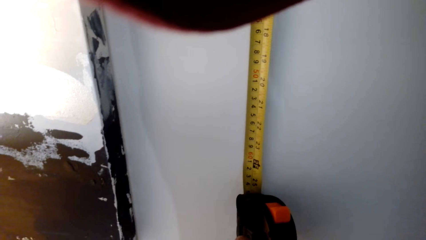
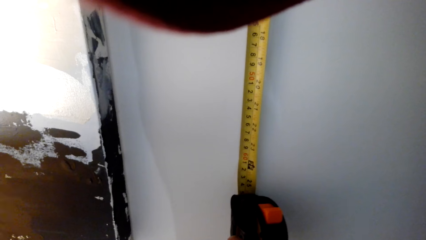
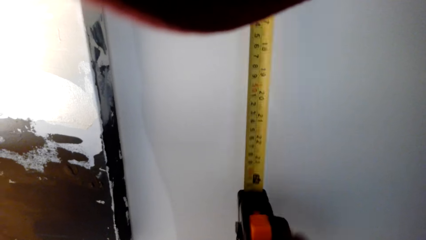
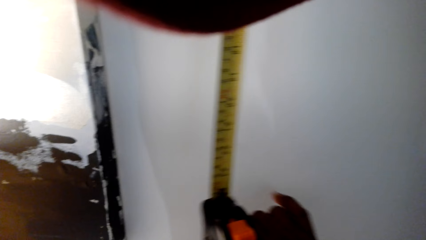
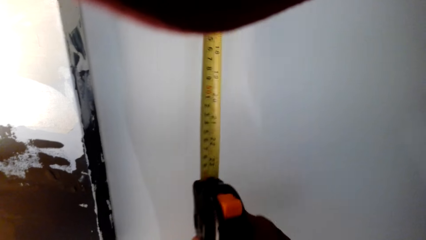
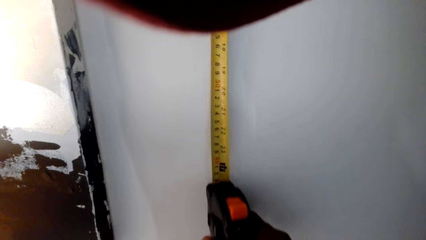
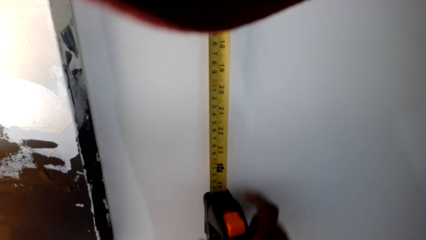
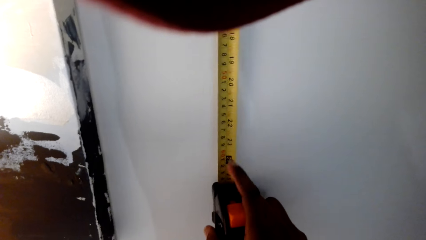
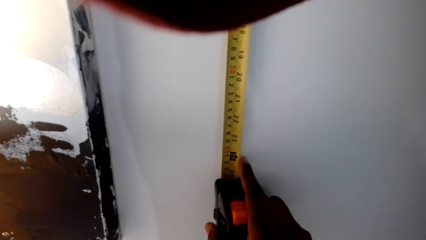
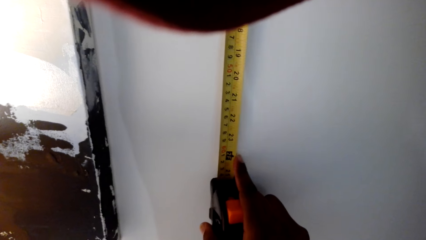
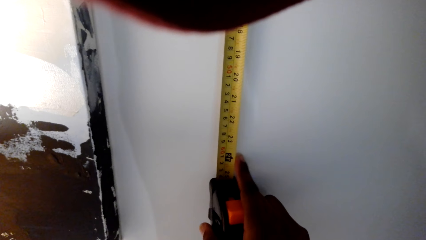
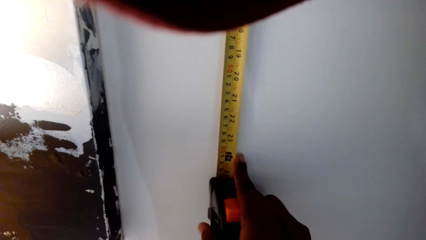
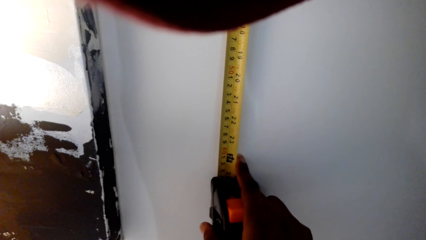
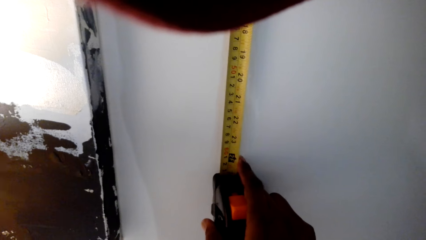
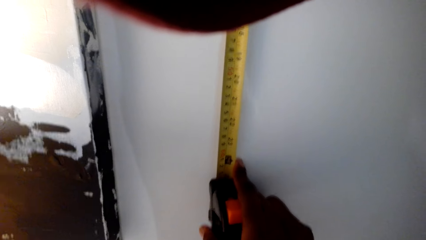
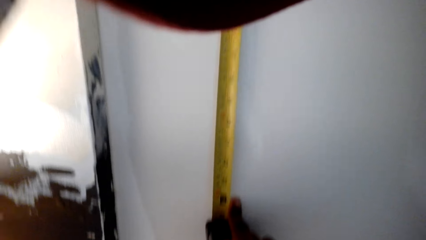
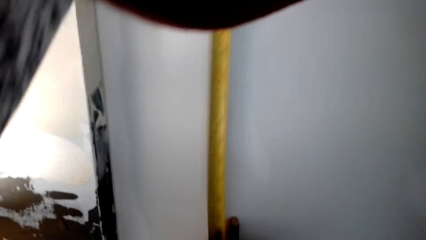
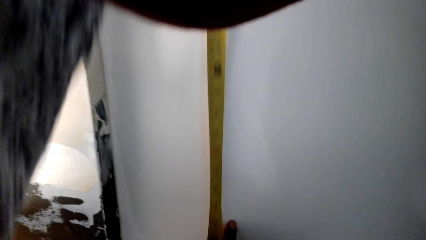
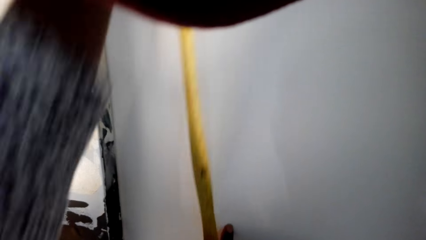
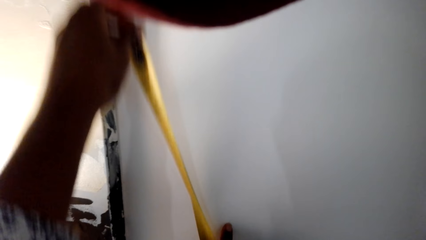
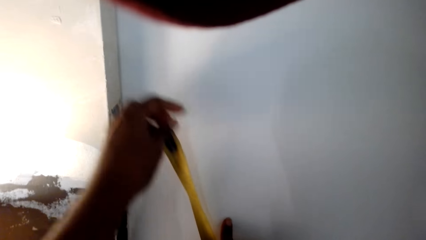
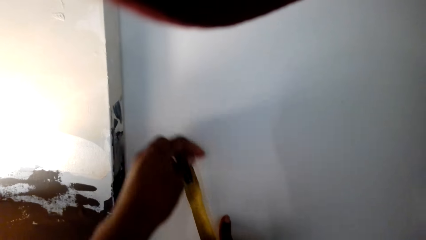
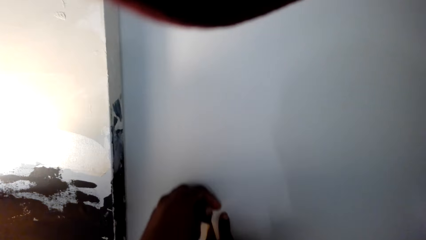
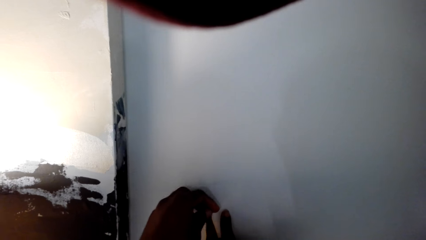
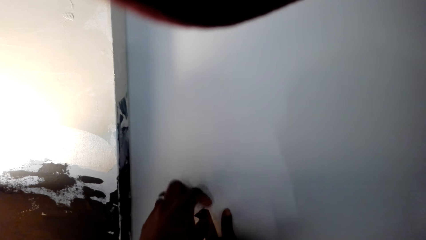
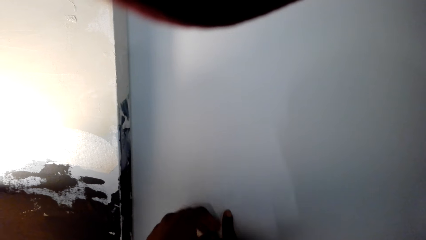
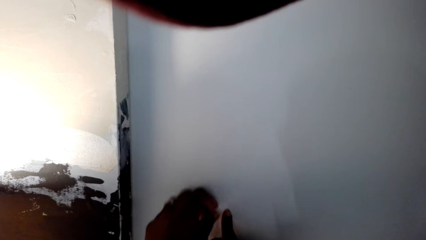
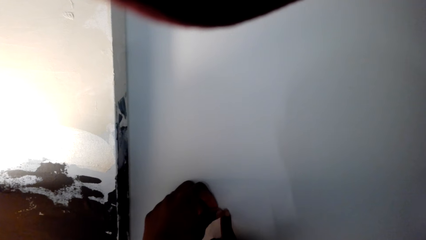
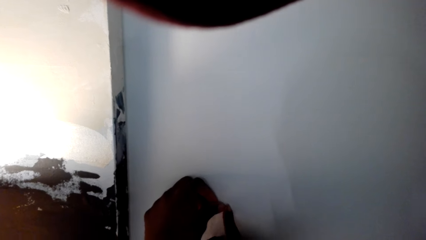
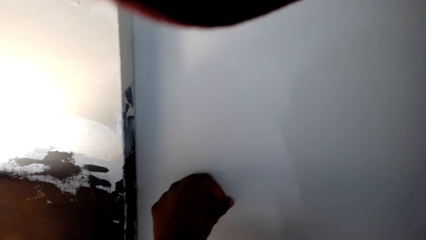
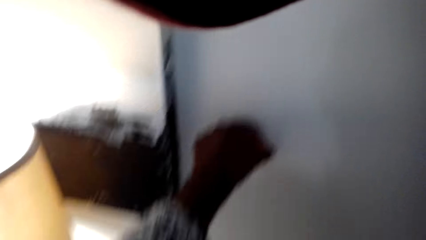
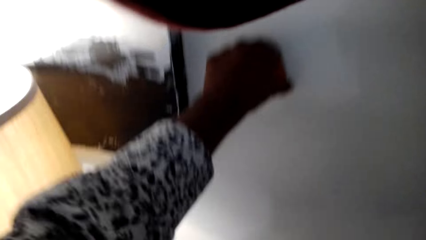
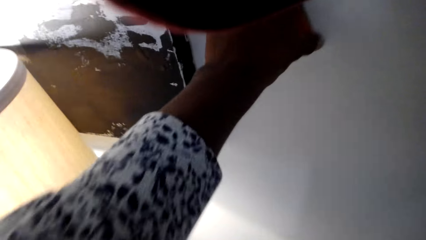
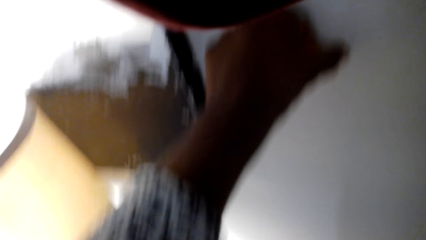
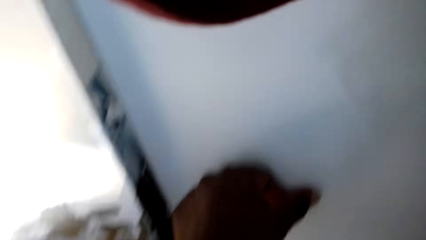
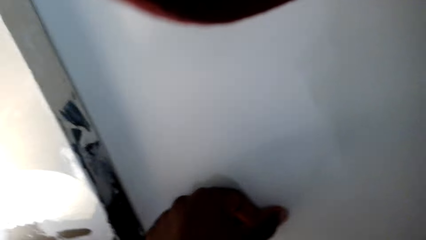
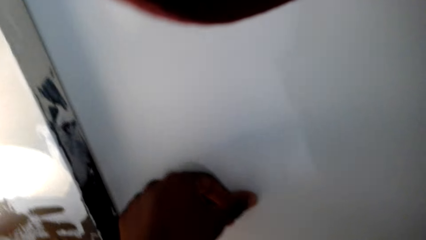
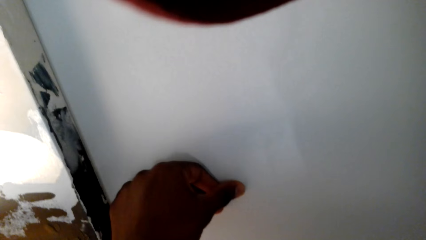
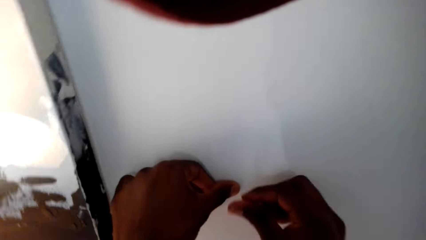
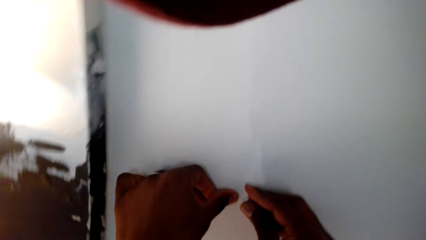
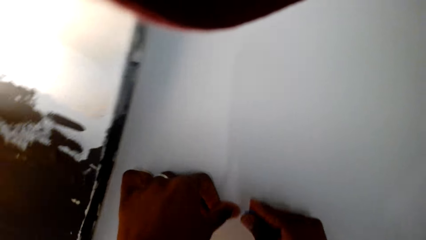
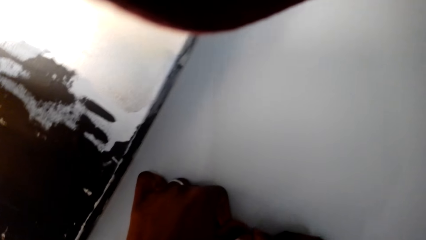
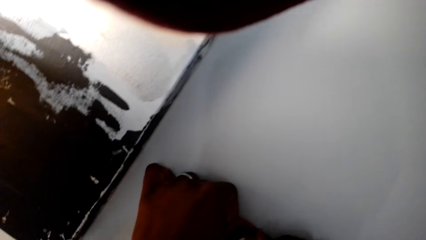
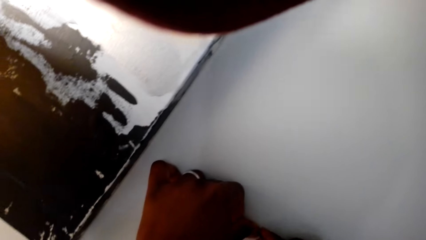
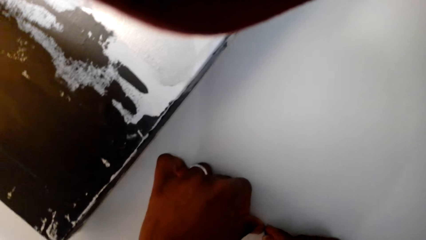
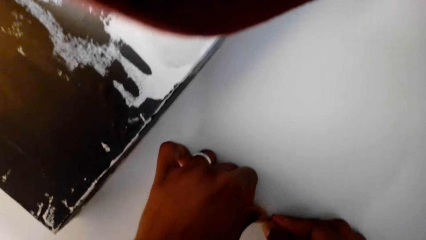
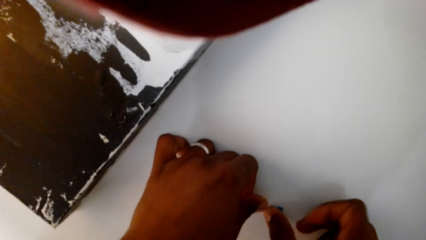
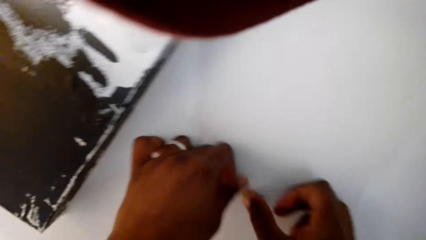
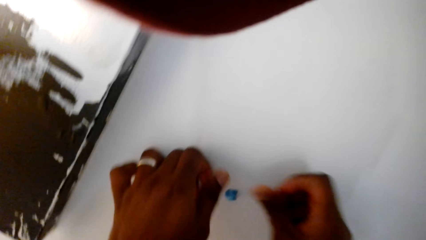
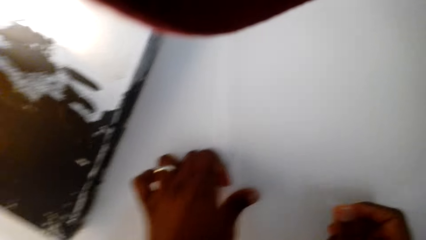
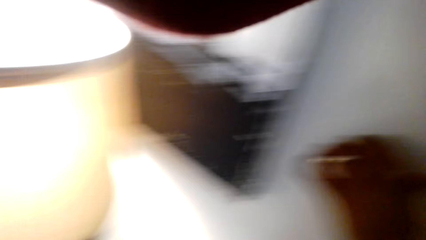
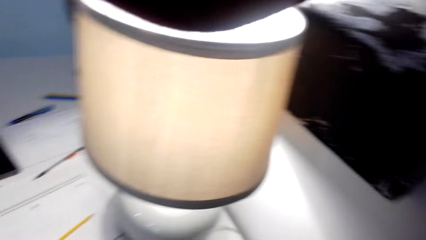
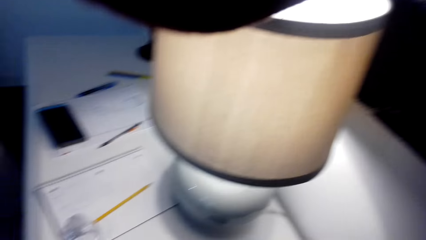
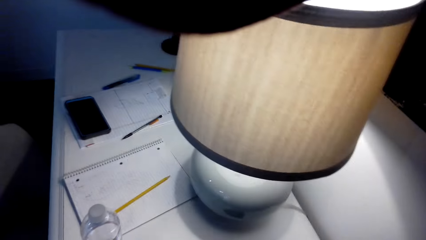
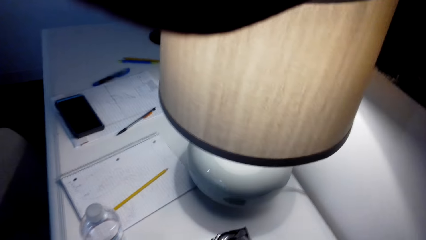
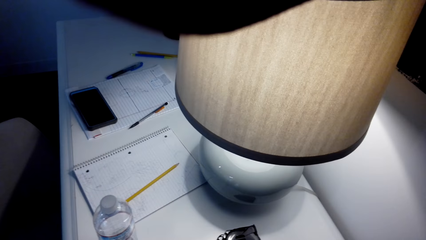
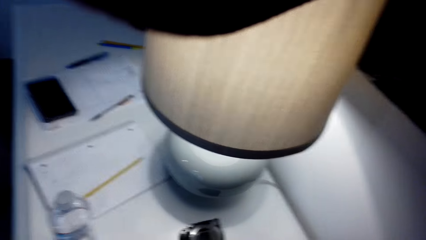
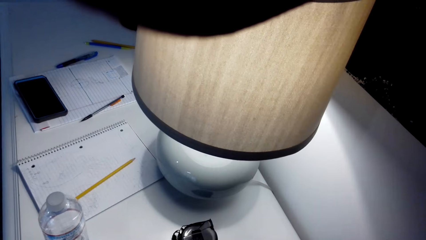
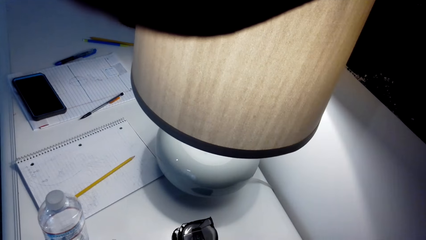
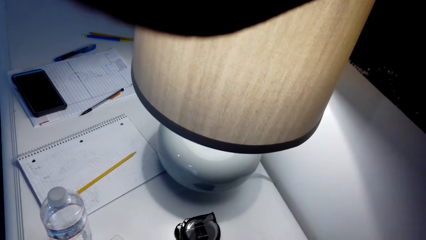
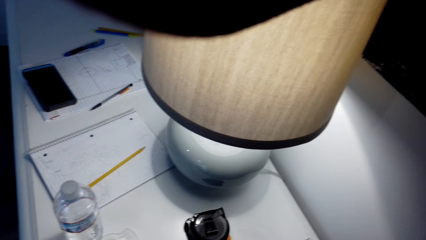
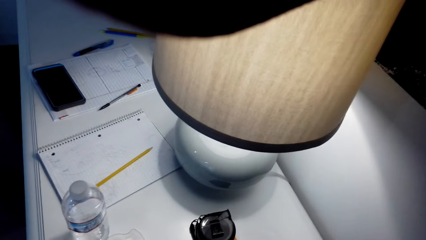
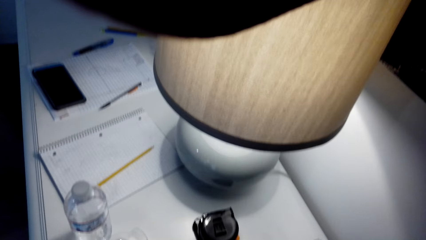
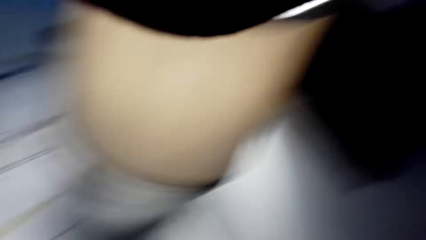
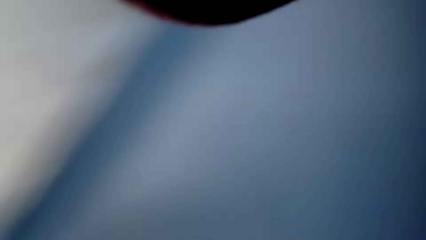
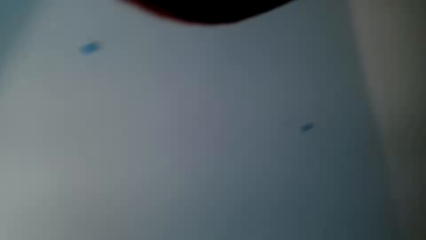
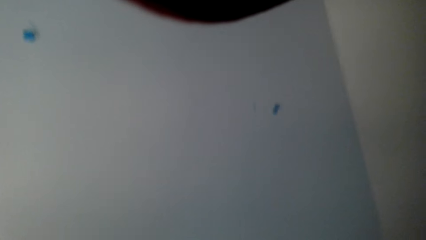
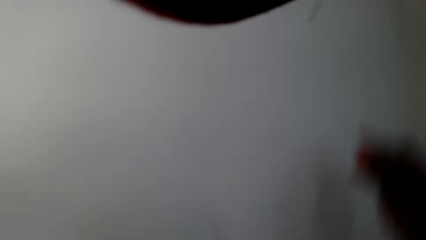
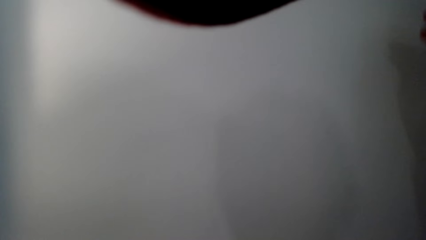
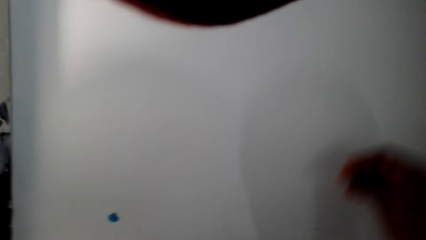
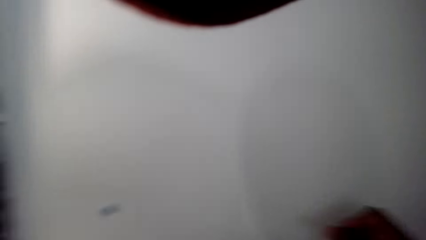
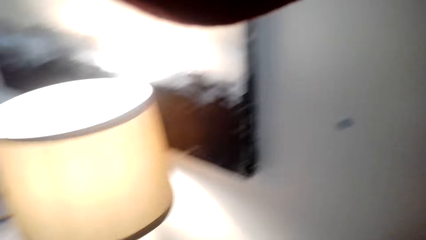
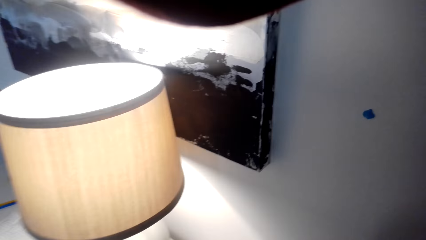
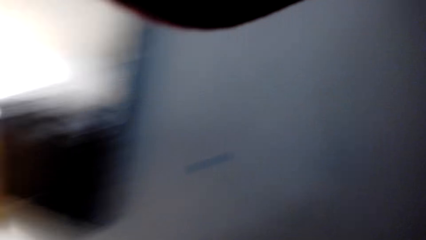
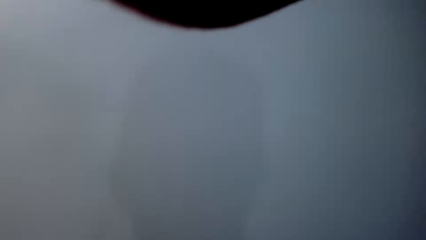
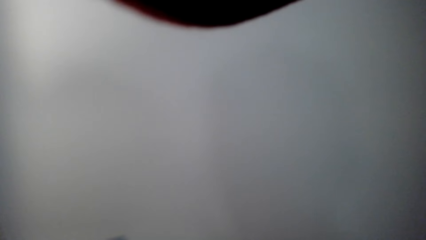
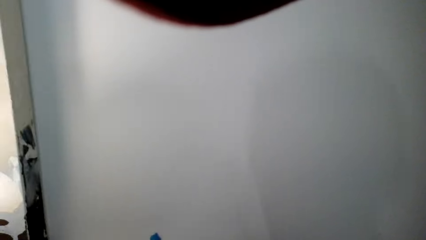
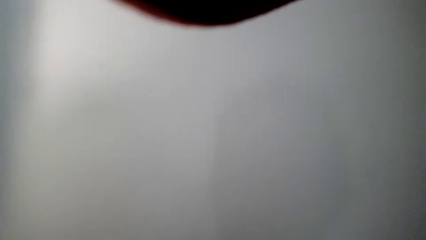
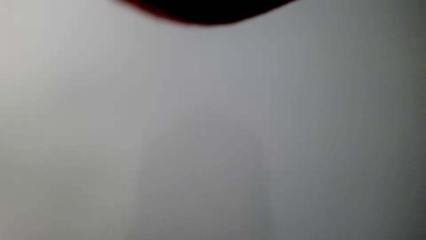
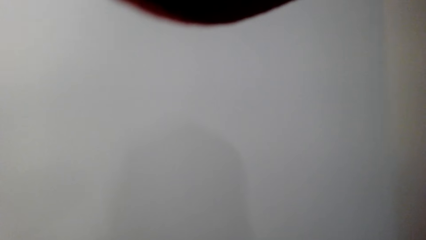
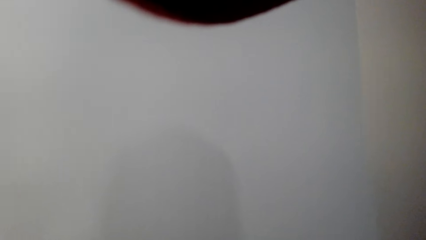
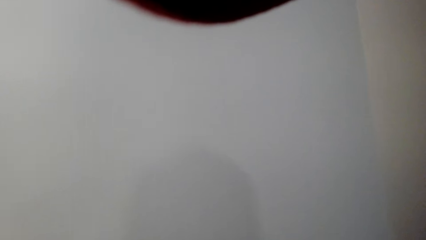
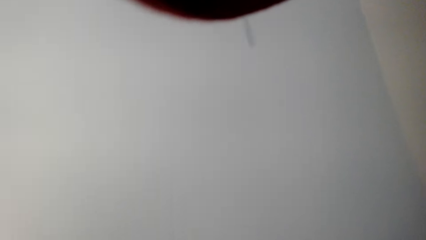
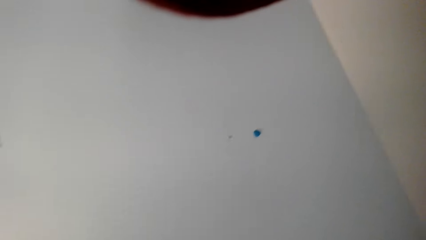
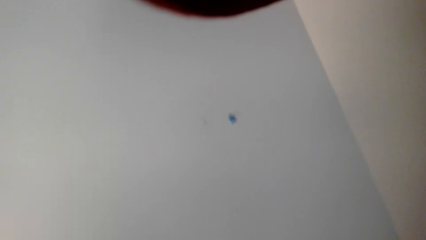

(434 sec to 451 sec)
The camera wearer holds a wall. They stick a marble on the wall.
